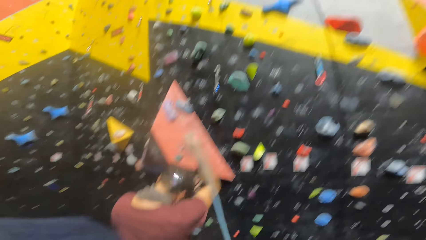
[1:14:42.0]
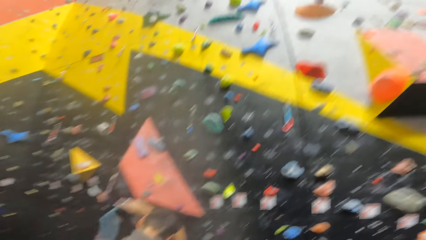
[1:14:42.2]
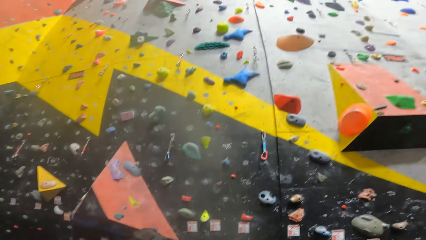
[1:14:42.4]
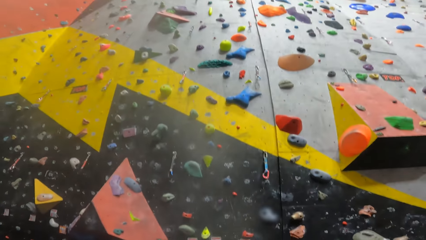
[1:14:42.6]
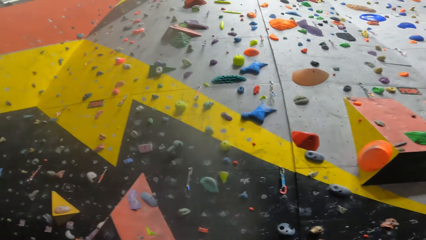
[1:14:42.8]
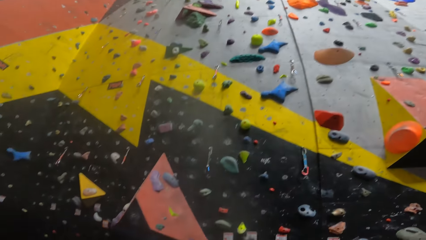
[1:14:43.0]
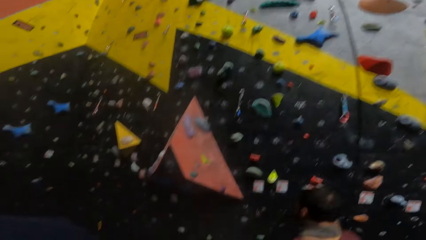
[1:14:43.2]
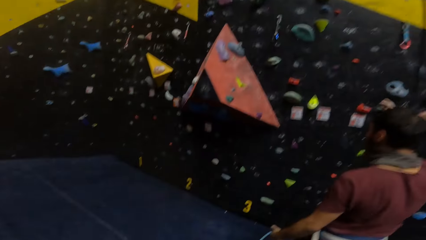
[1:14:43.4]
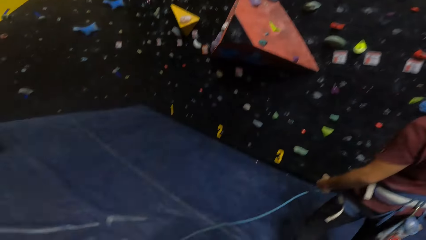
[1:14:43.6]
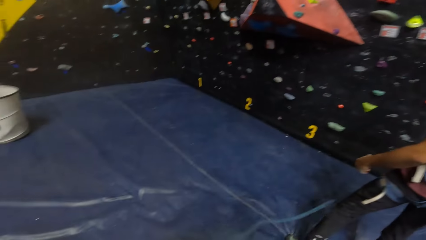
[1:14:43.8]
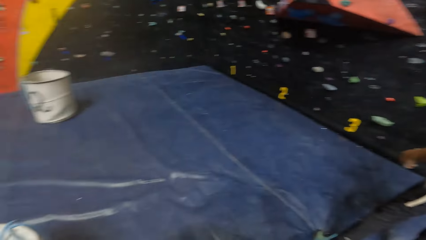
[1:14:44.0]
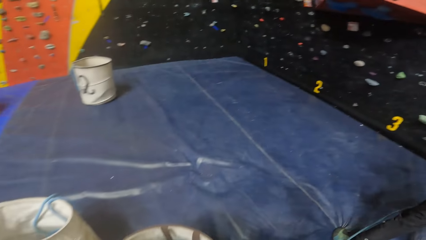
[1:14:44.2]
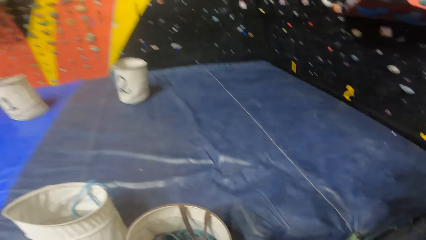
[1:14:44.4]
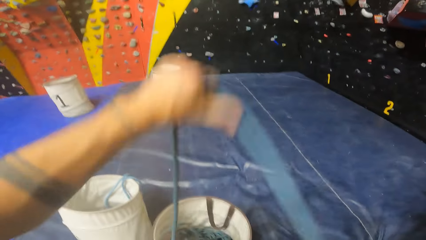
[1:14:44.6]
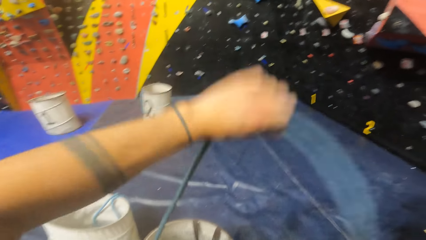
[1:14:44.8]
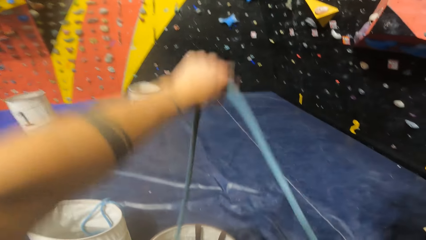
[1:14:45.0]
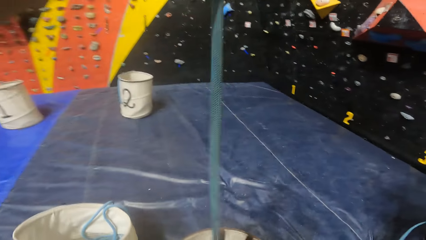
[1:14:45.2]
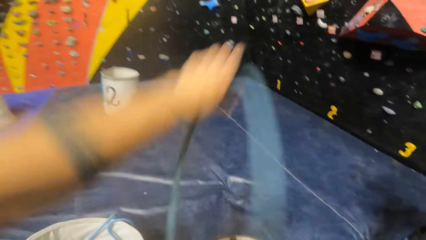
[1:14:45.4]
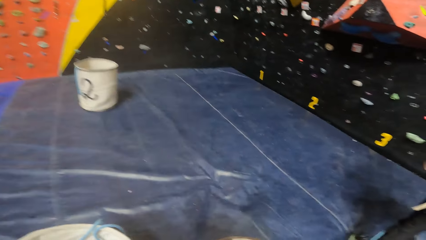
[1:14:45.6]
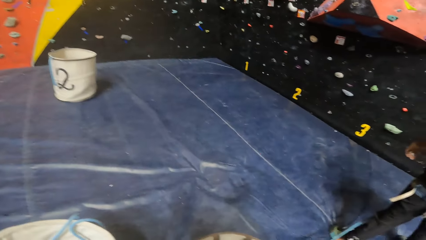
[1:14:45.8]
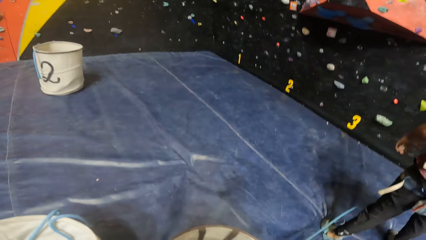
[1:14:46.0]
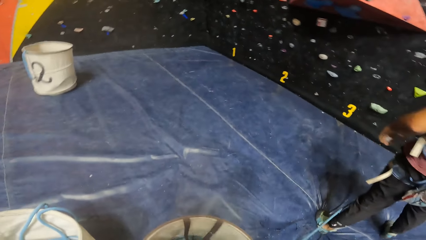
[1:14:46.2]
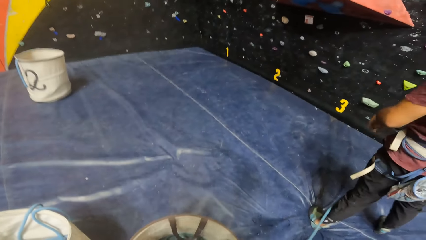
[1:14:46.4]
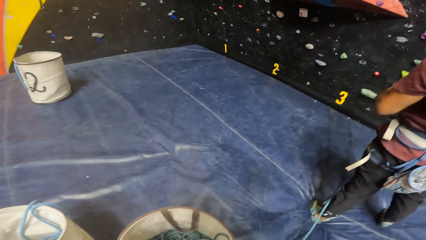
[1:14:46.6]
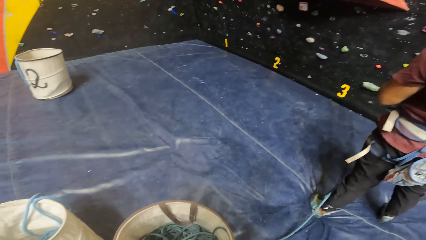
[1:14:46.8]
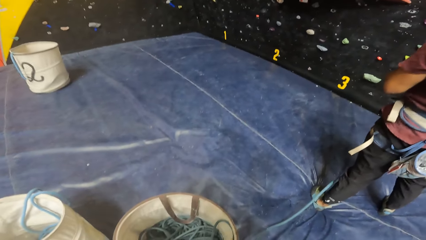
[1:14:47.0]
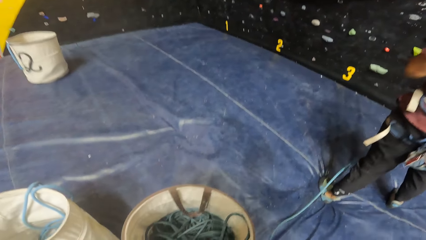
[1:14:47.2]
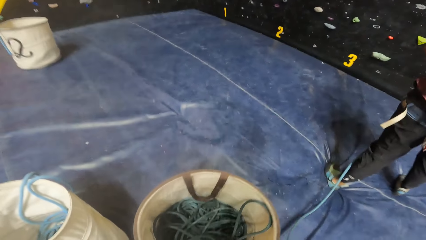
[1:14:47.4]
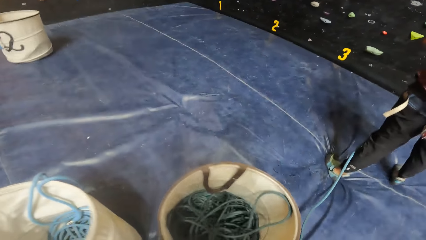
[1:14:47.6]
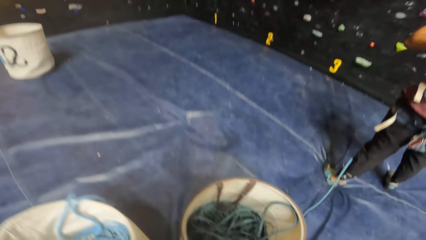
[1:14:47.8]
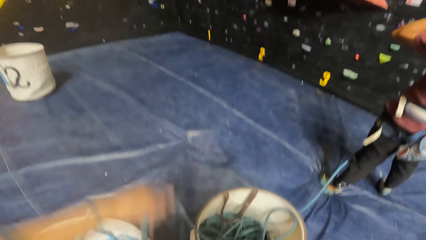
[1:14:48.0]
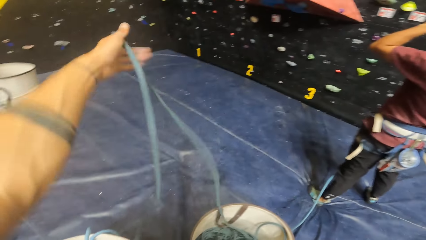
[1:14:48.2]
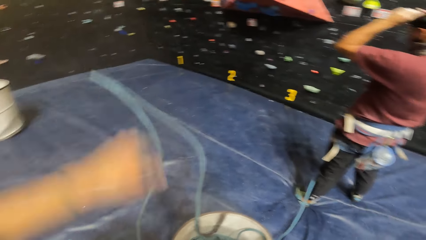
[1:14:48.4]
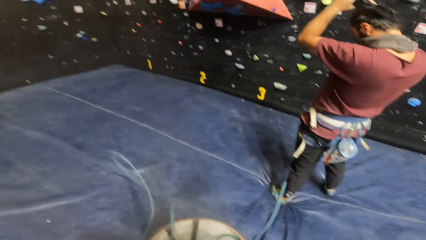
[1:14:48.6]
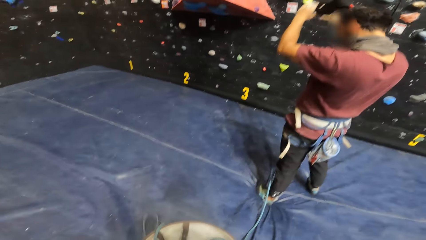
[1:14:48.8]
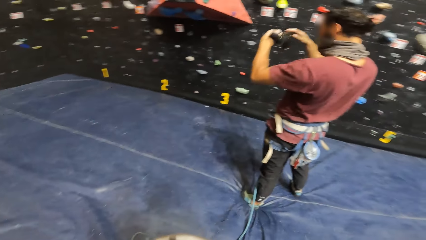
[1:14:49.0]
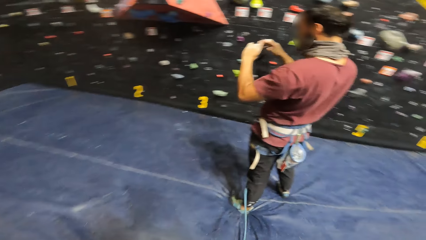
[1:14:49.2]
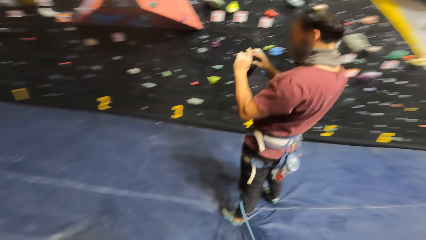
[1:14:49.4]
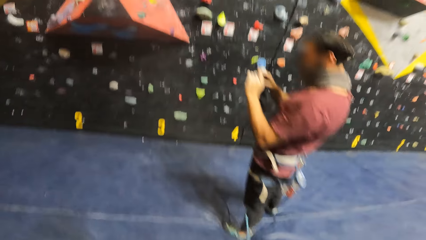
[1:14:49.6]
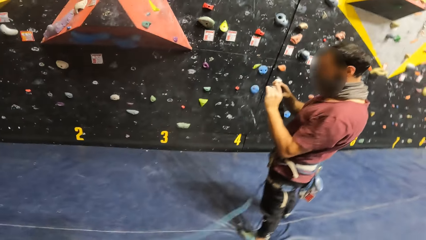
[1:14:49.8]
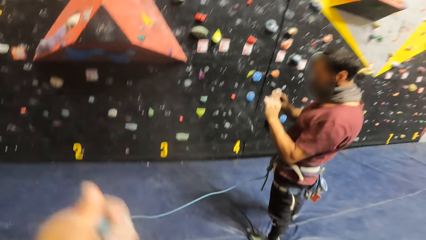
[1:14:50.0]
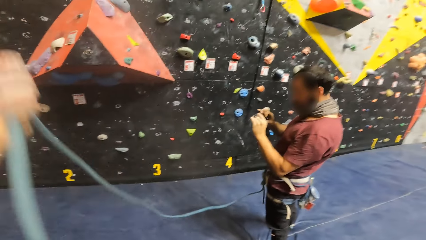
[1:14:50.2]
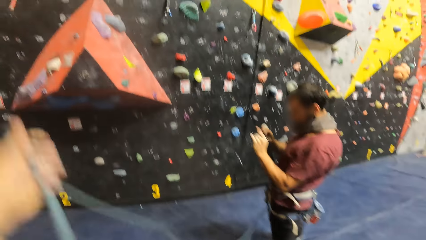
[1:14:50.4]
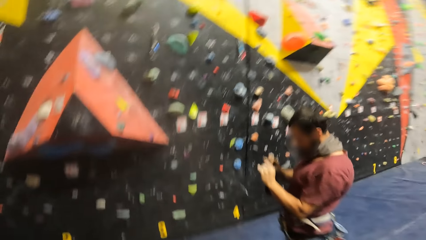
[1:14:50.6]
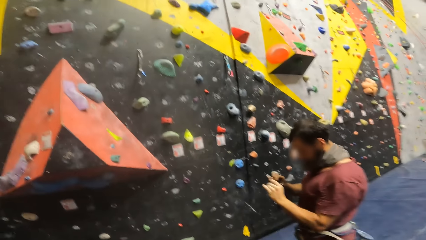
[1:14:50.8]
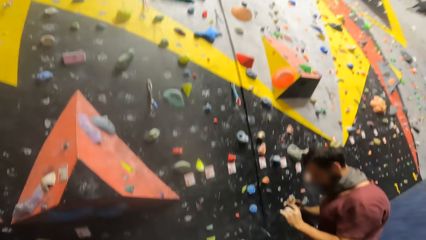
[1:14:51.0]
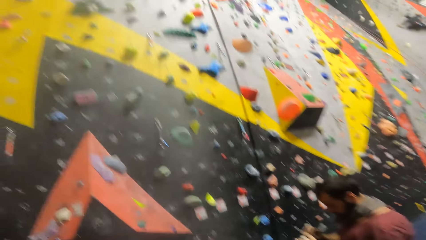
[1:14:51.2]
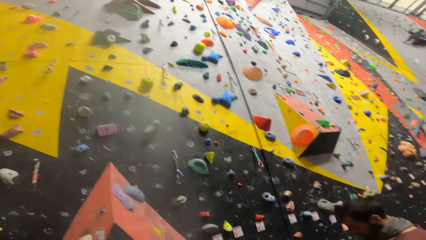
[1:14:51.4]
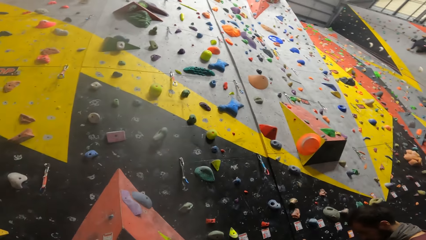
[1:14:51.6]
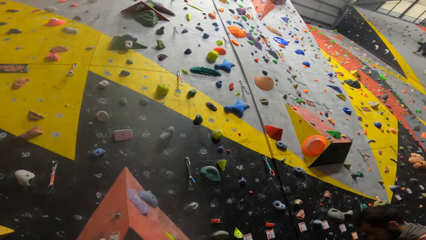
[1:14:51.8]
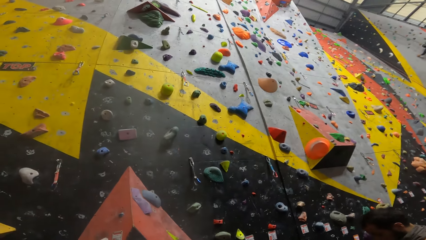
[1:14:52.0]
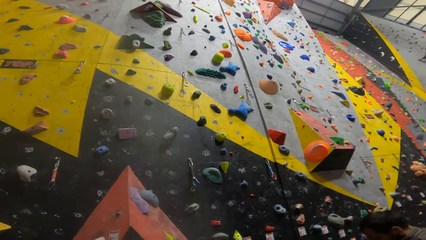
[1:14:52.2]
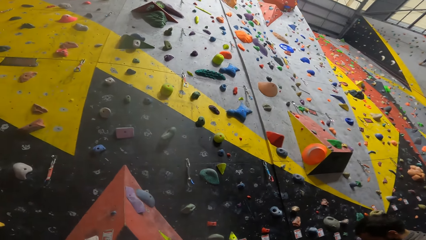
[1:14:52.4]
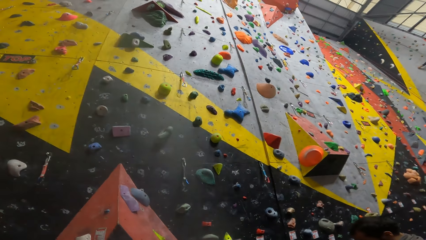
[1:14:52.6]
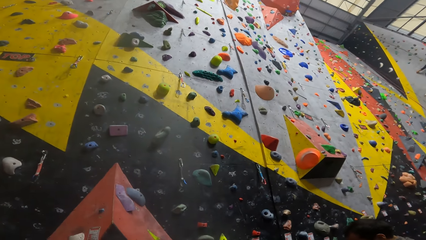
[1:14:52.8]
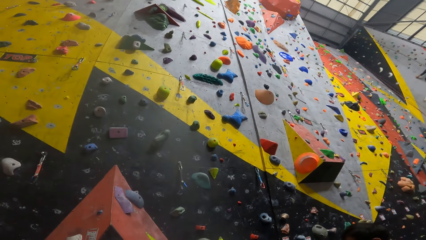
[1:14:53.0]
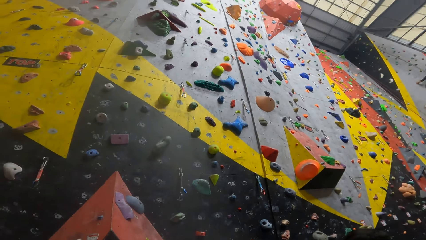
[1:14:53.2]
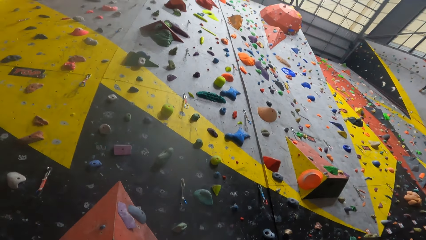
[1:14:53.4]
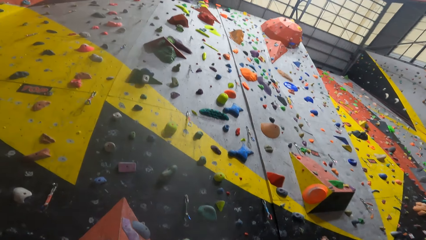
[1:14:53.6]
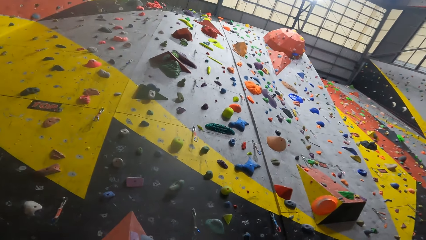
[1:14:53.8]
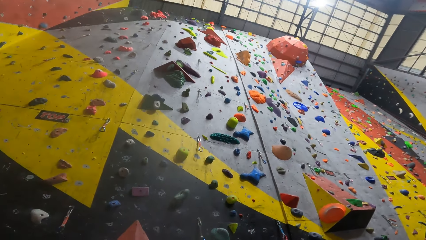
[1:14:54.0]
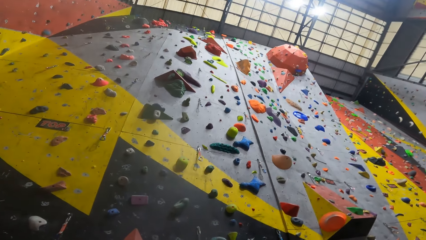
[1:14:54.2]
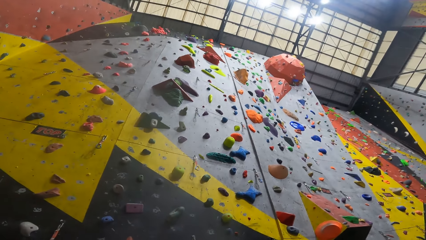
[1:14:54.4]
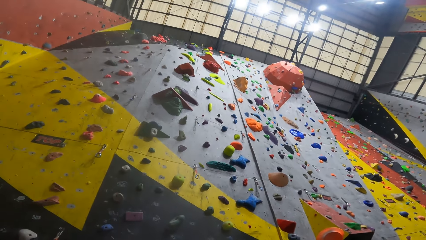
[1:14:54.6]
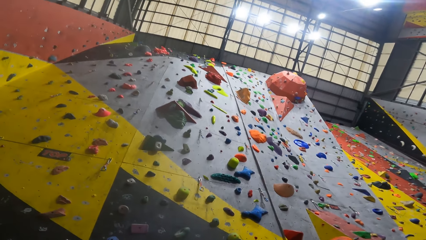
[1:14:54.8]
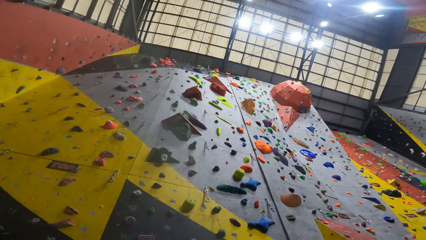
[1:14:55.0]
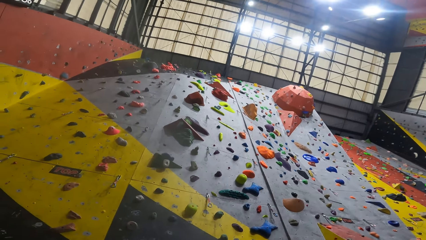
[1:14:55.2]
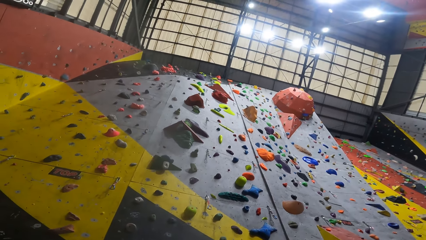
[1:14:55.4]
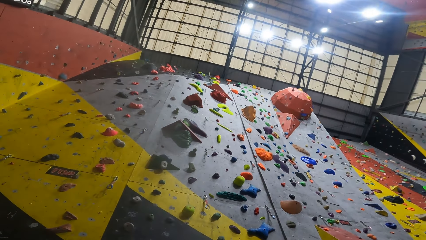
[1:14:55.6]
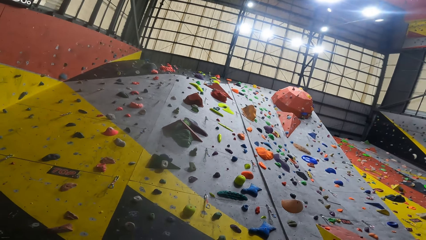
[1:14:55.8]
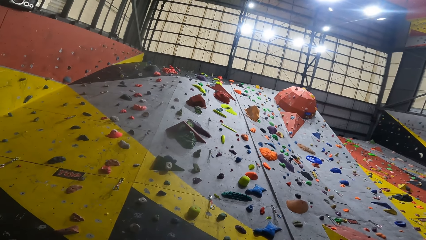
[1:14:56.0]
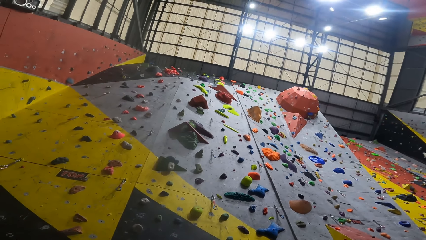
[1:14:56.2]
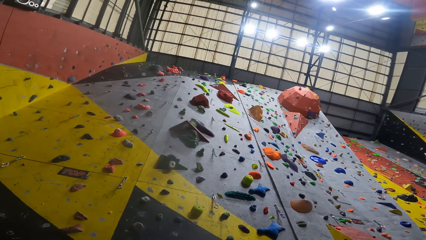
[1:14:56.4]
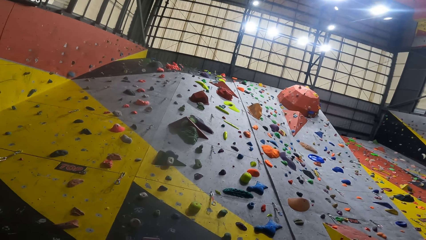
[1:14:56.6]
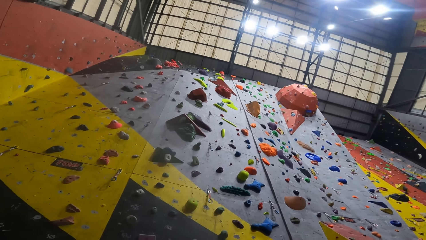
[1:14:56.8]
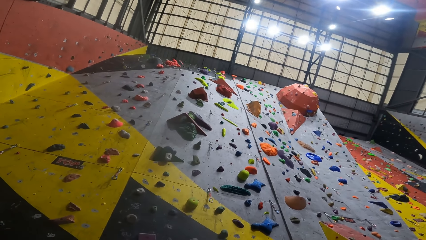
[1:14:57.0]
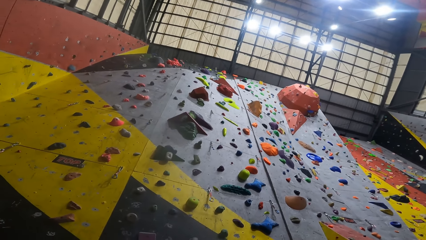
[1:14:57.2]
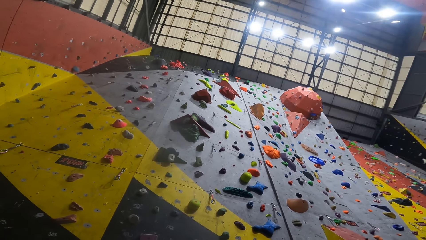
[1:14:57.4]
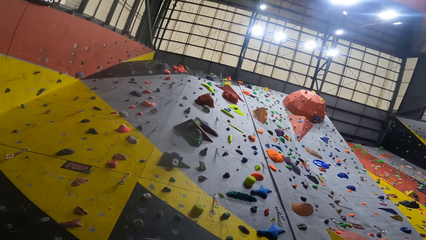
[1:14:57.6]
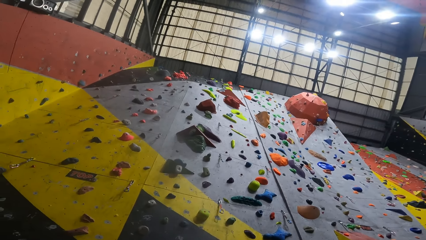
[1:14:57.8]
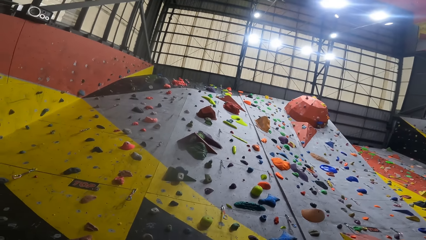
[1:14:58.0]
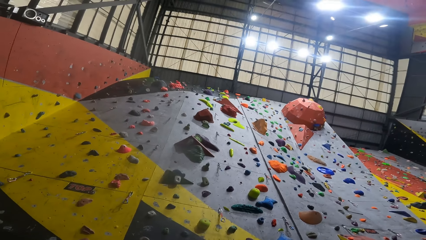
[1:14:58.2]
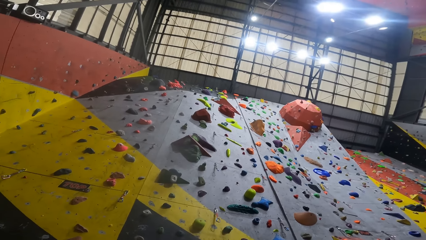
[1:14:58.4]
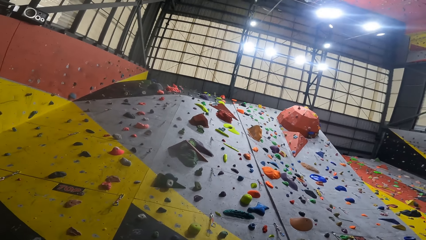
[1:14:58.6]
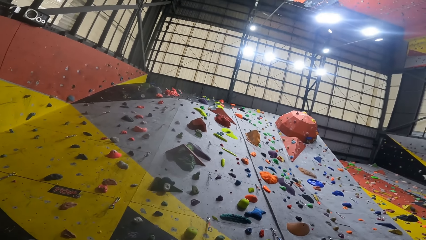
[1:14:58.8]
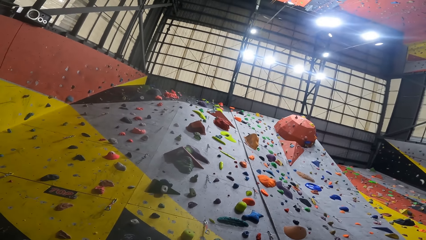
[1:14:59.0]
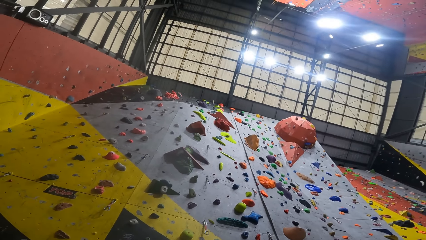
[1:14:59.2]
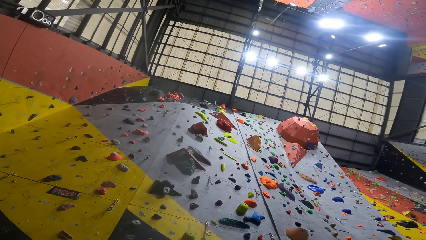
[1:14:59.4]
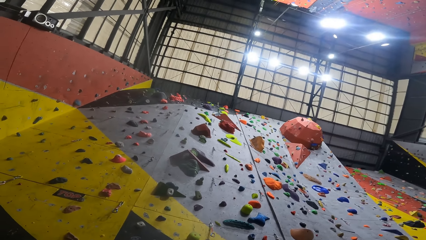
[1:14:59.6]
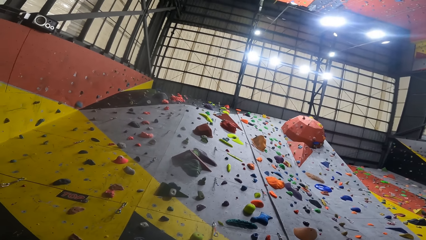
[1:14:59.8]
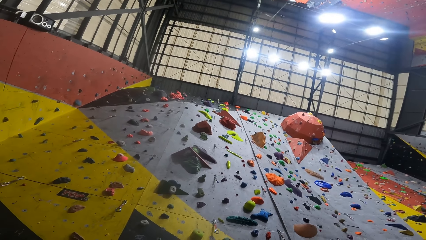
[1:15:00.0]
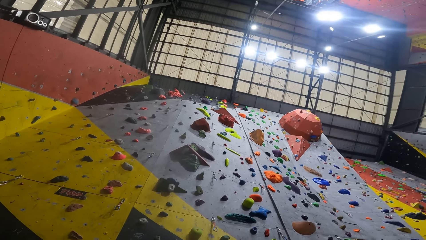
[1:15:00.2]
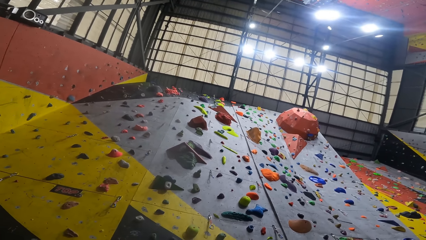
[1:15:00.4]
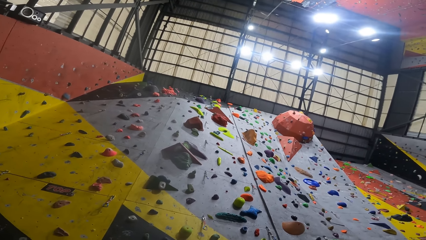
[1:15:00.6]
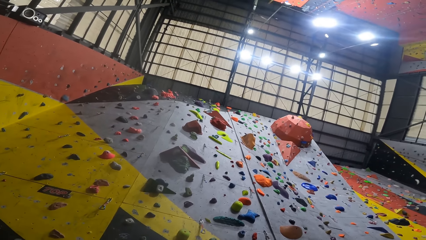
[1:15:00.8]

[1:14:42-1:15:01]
The man lifts the climbing rope. The camera wearer looks around. They pull the climbing rope. They hold the rope with the left hand. They pull the climbing rope again. The man removes the camera from his head and looks at his camera. The camera wearer pulls the climbing rope. They look up the wall.
